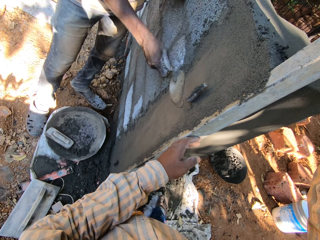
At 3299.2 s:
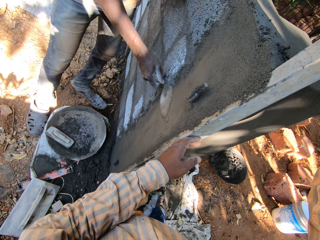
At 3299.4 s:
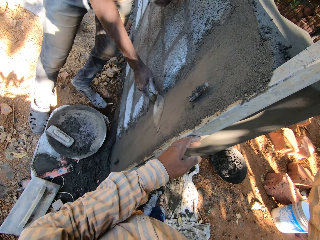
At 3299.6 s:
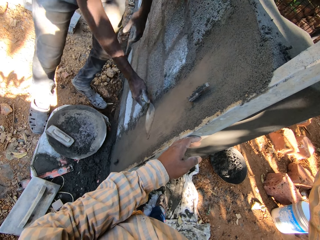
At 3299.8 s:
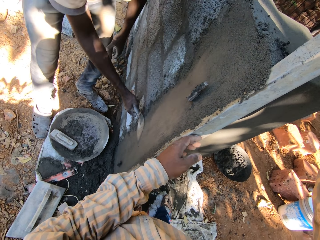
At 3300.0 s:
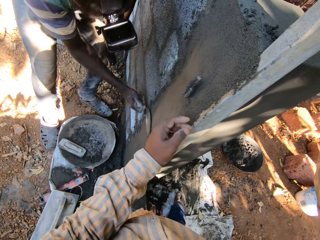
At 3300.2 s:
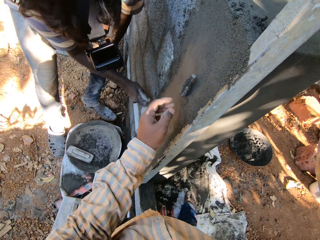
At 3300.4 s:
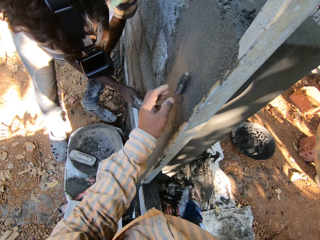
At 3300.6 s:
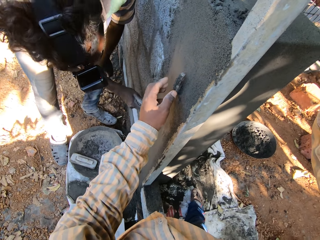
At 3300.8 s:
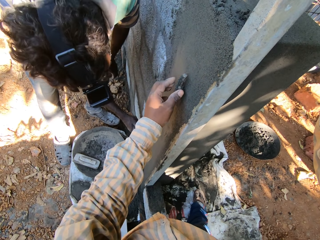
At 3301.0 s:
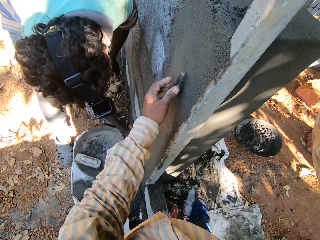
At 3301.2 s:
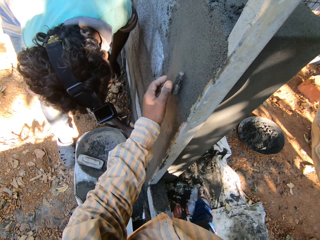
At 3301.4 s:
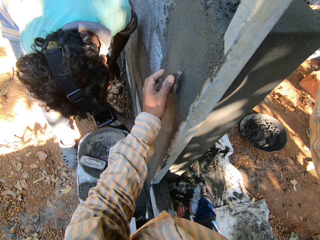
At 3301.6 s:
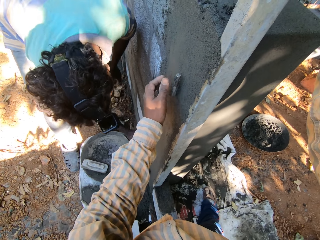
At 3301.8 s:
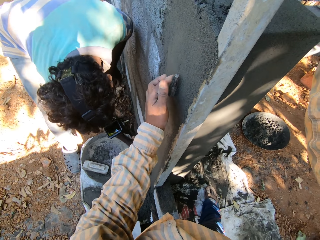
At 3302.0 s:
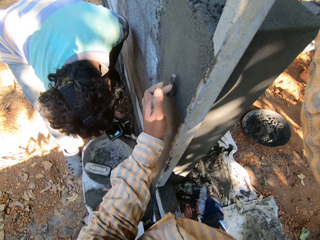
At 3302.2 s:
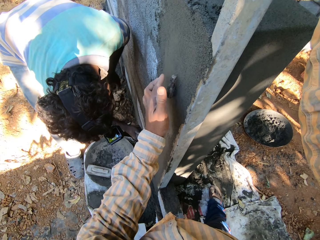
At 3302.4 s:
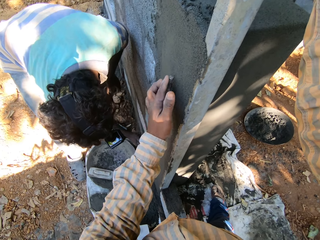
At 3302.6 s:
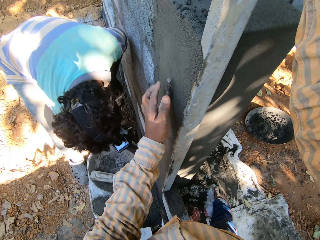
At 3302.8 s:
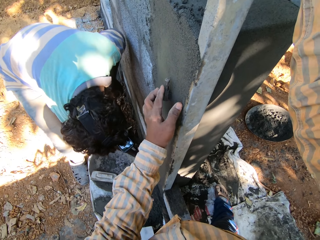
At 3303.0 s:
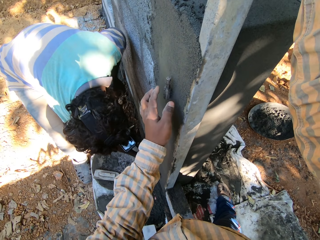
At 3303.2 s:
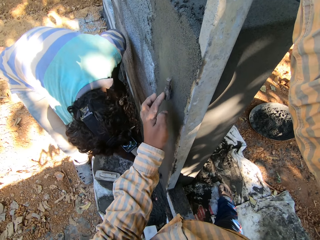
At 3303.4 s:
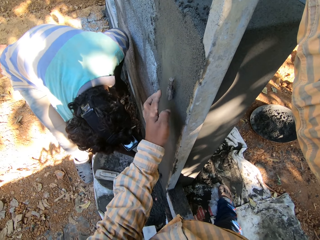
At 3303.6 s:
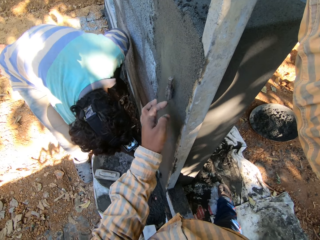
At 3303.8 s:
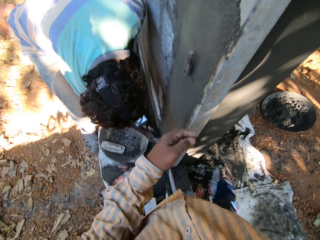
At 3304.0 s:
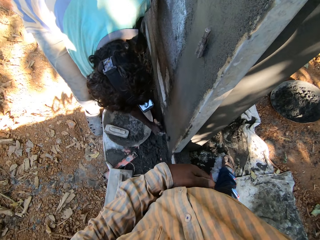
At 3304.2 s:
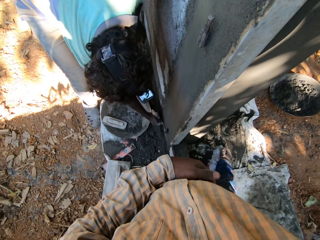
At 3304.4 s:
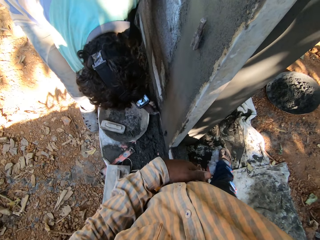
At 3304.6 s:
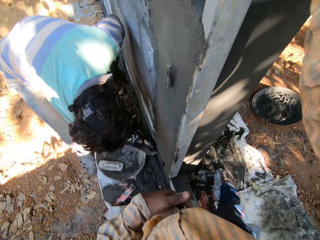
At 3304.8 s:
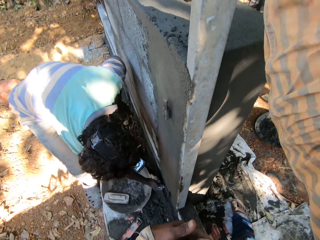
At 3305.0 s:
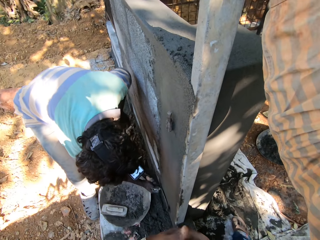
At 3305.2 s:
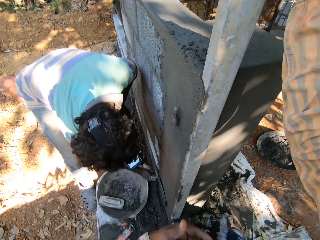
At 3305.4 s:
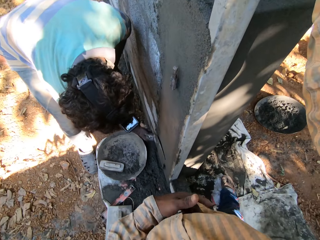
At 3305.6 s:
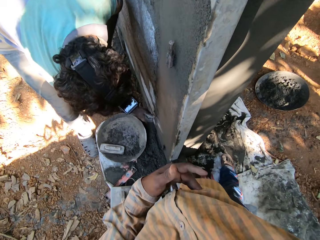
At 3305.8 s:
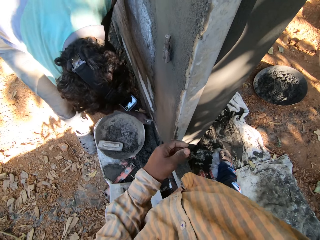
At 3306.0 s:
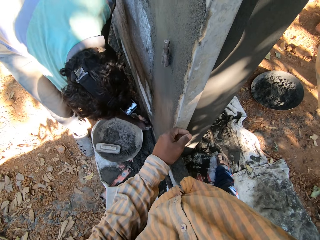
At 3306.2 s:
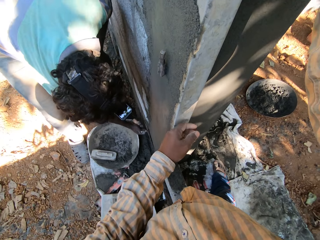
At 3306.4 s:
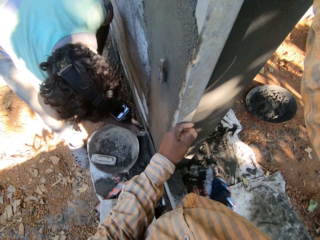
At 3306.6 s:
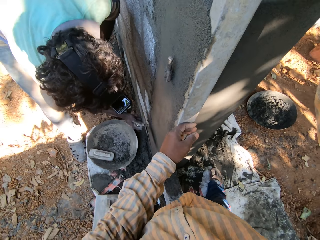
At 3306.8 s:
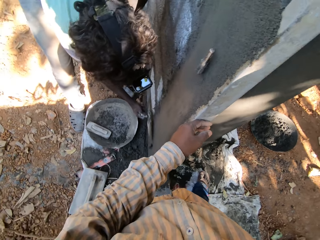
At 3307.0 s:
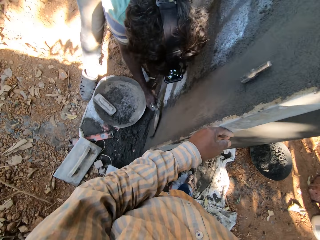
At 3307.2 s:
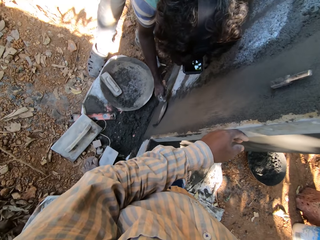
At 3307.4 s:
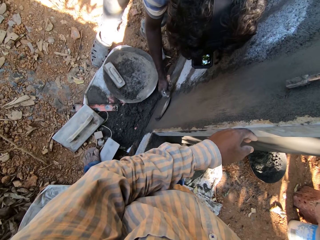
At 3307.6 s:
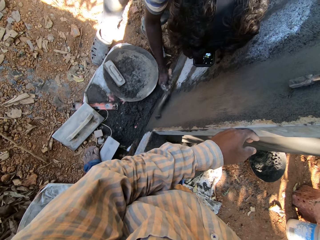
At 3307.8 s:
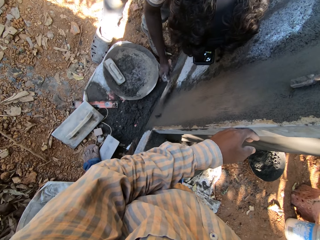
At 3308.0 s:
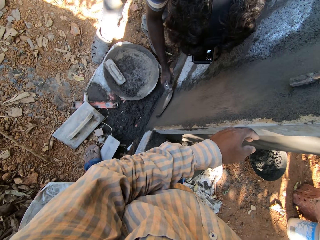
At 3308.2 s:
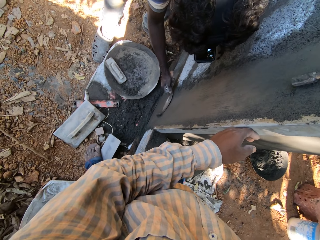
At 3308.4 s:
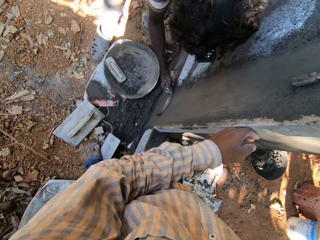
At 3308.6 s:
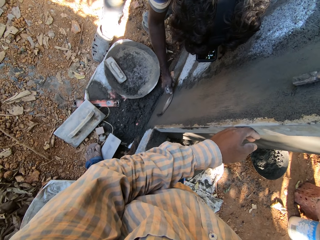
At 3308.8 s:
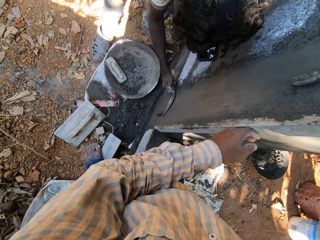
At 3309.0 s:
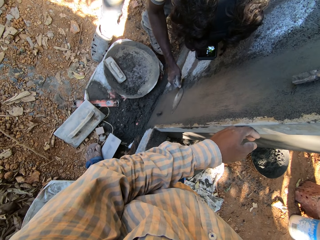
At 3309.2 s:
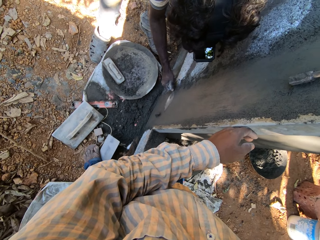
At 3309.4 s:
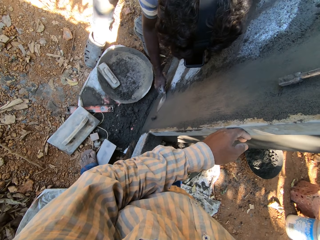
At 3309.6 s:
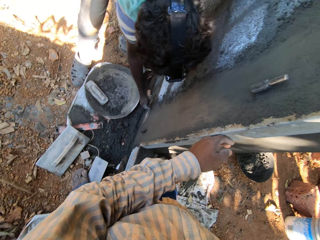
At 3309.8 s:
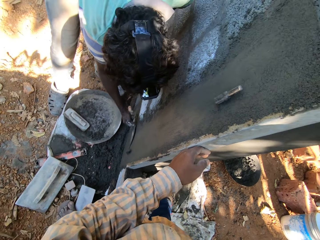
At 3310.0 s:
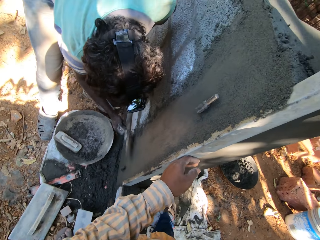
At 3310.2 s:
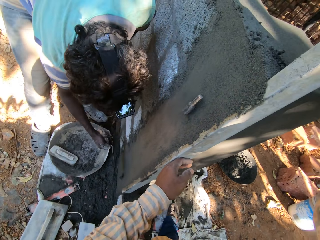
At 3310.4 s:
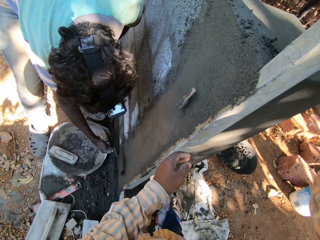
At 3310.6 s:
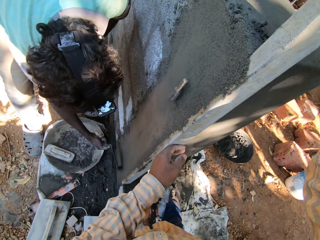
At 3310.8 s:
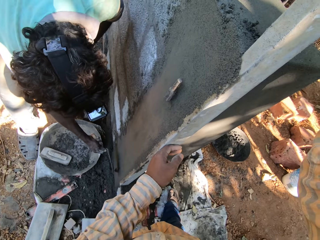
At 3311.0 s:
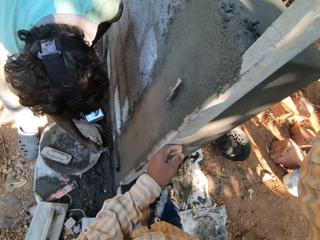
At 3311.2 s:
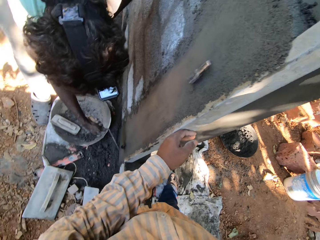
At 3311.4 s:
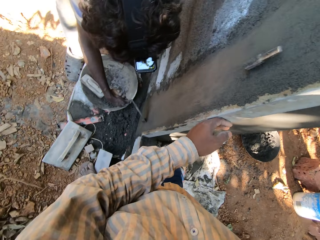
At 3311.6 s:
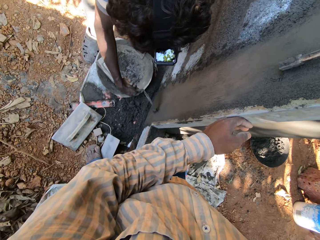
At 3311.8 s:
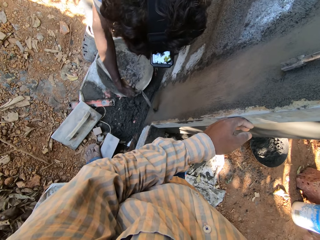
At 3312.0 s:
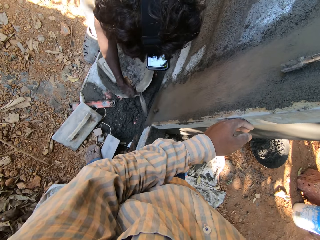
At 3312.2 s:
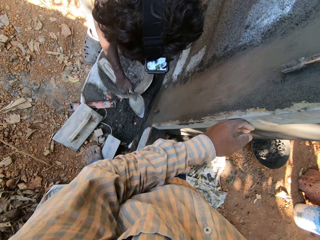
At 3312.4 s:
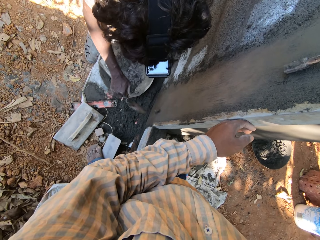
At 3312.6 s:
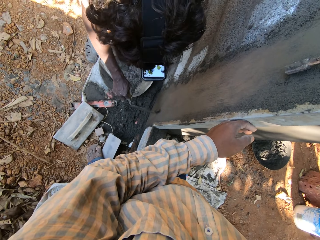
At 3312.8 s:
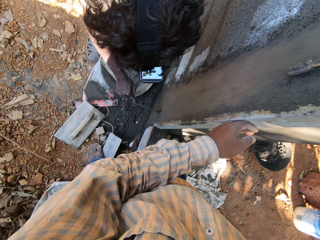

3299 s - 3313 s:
The camera wearer wipes cement off the metal on the wall with his left hand. He touches the wall with his hand. He rubs his left hand on his cloth. A man removes cement from the wall with the trowel in his right hand. The man smoothens the cement on the wall with the trowel in his right hand. The man removes cement from the wall with the trowel in his right hand.

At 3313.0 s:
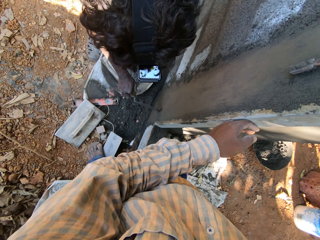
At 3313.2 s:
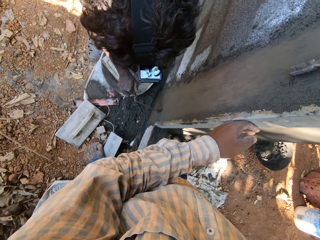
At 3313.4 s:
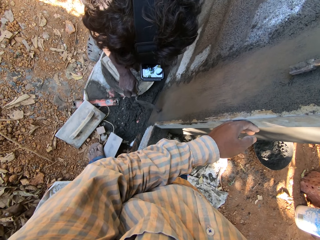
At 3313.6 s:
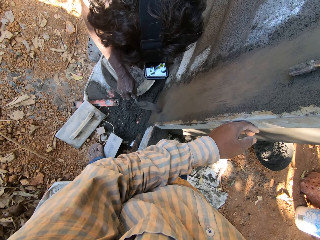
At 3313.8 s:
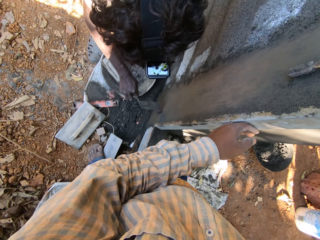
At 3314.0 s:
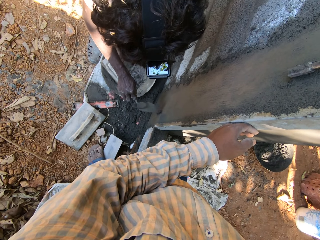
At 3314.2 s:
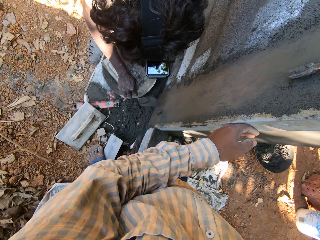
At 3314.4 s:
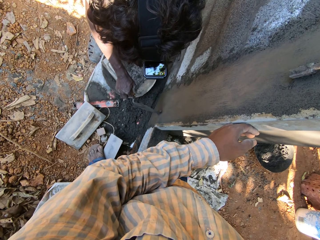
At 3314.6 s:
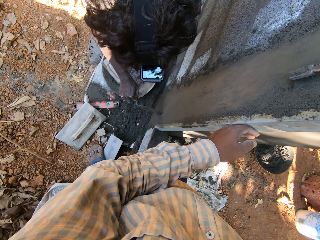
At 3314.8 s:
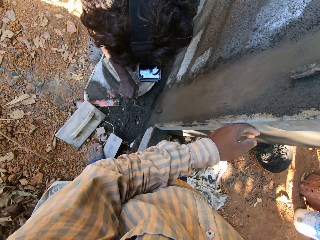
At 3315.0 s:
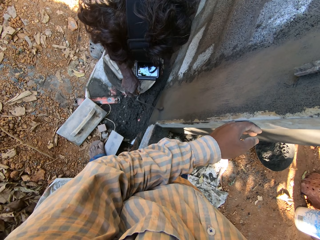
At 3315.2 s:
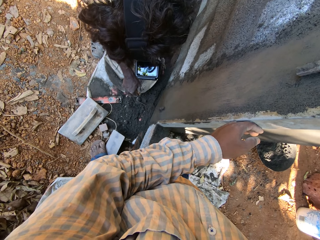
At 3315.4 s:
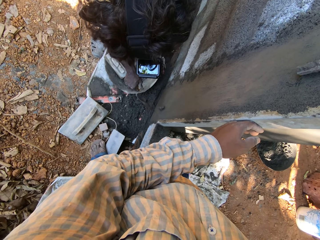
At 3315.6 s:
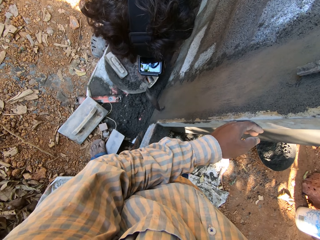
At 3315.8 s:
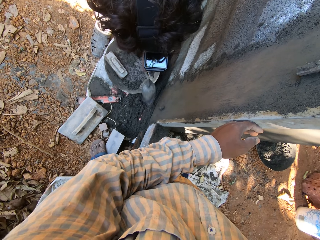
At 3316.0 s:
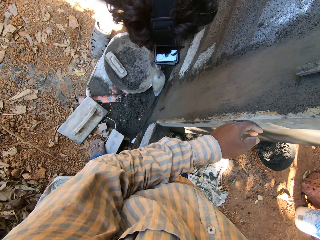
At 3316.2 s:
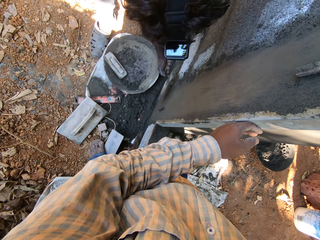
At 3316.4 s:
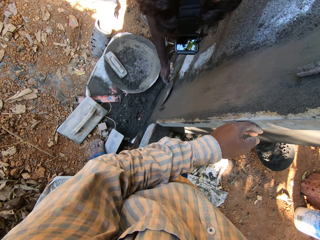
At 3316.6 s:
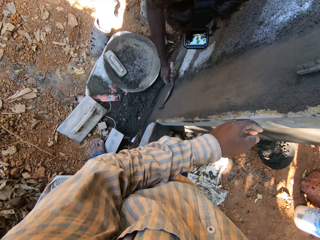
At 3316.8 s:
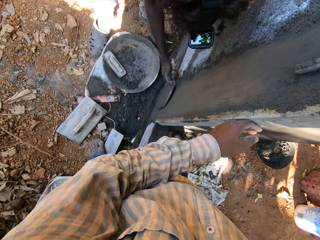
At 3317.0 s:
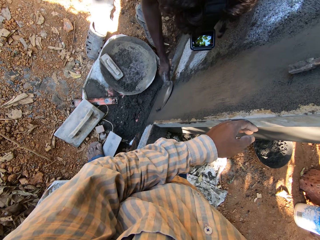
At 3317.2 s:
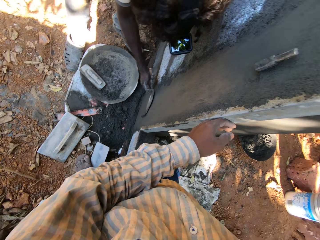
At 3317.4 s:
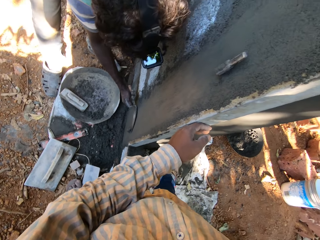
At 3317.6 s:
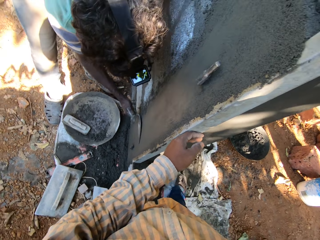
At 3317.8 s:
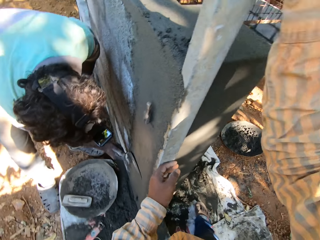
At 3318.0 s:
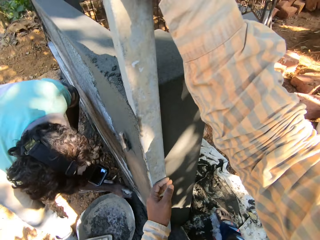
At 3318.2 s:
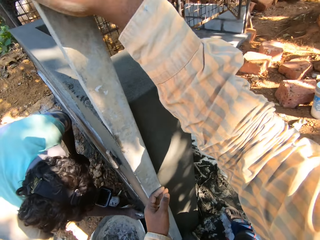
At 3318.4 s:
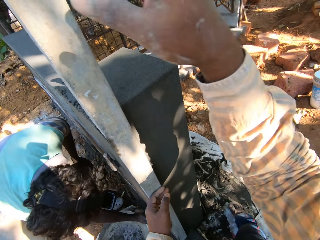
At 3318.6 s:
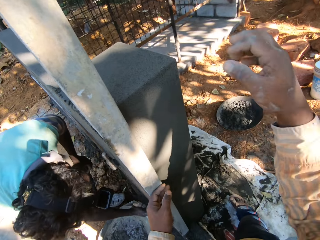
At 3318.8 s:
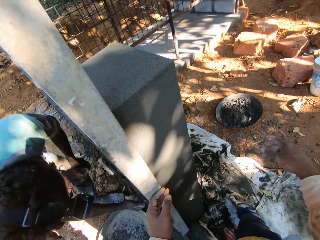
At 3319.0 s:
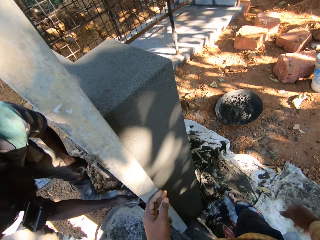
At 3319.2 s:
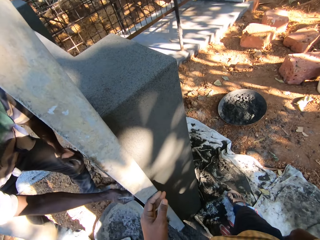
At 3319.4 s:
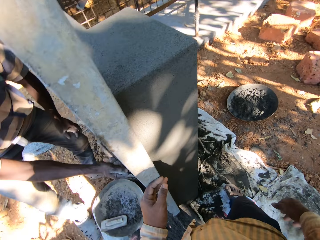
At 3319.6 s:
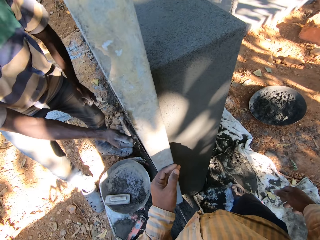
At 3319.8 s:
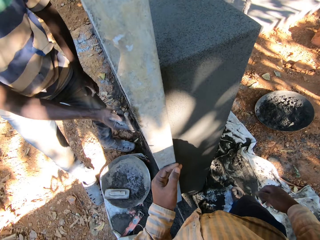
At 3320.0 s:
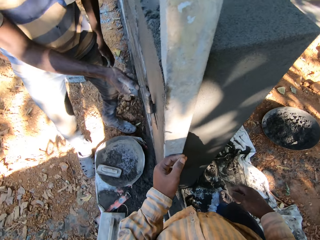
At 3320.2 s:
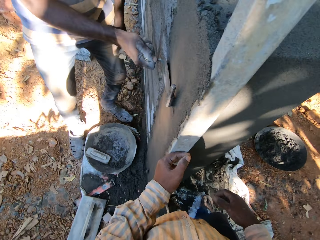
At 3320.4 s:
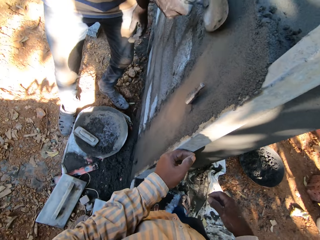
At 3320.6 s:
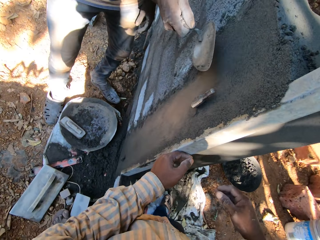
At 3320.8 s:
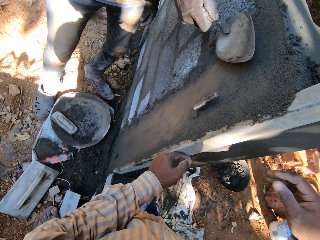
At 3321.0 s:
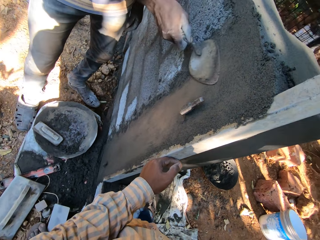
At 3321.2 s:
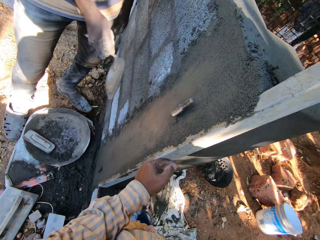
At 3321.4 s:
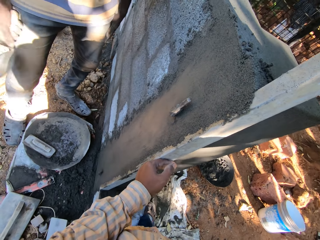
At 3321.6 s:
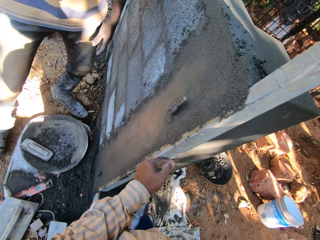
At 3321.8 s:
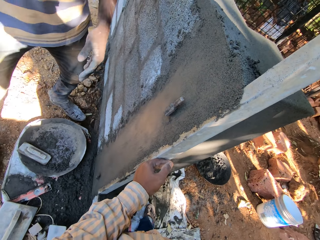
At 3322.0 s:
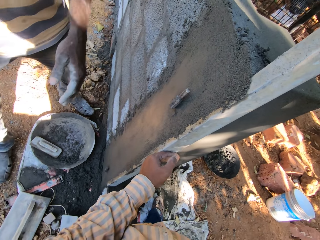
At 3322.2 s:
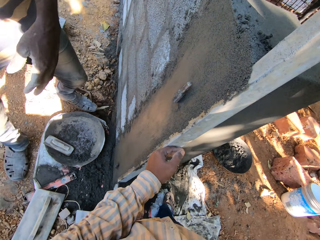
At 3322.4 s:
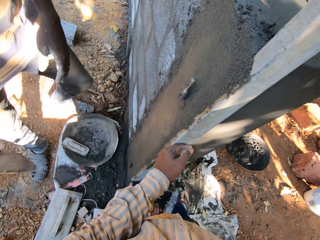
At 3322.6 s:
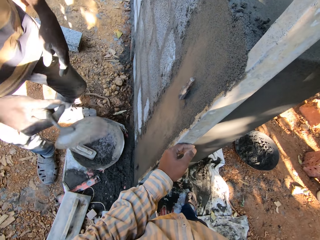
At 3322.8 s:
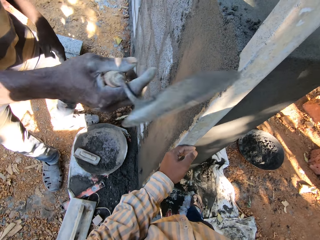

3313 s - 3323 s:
The camera wearer interacts with the man. The man smoothens the cement on the wall with the trowel in his right hand.
